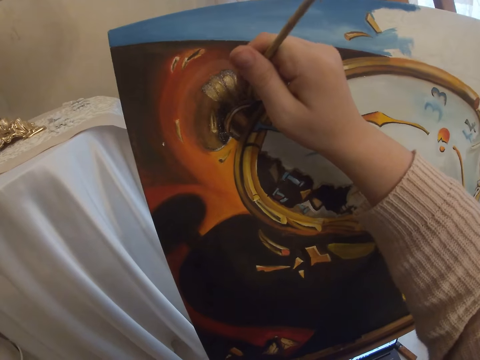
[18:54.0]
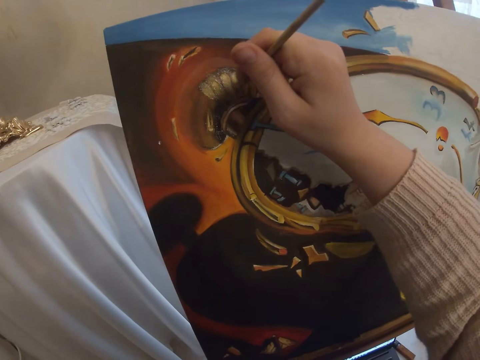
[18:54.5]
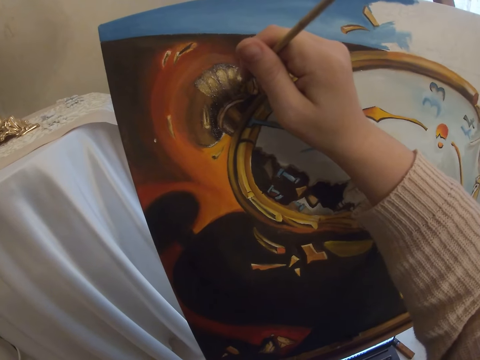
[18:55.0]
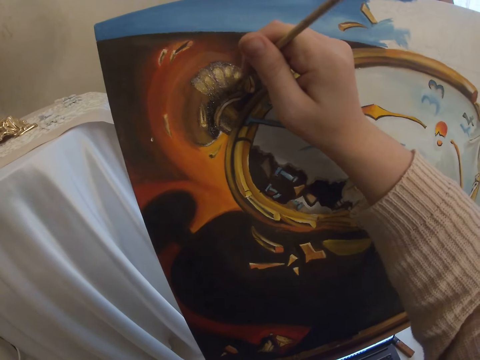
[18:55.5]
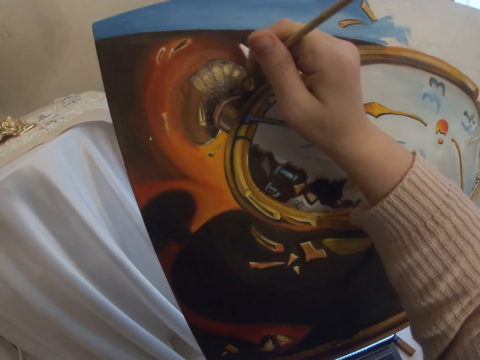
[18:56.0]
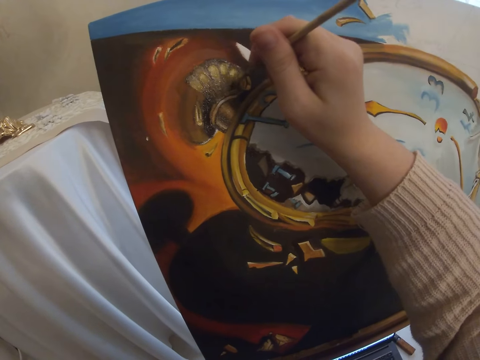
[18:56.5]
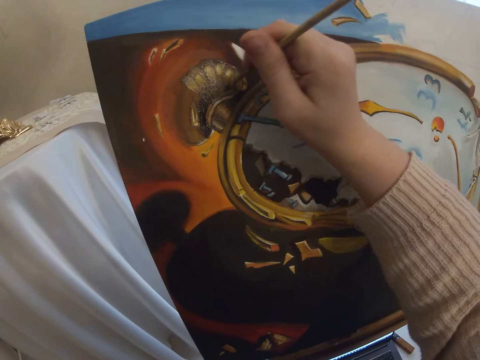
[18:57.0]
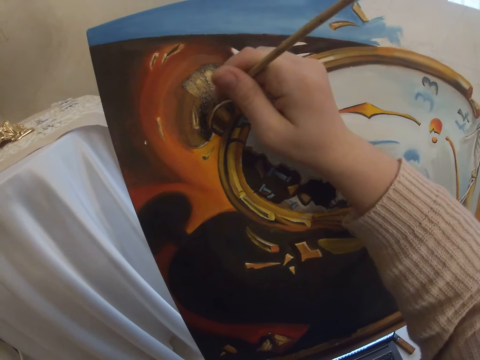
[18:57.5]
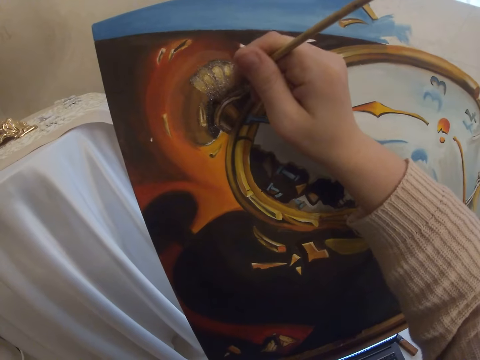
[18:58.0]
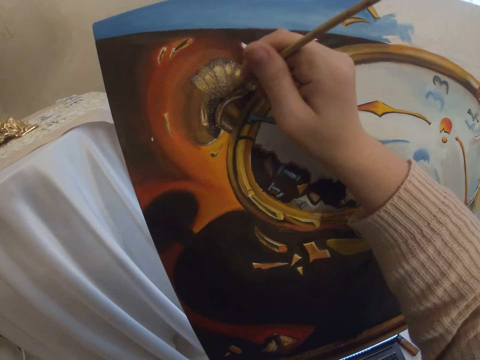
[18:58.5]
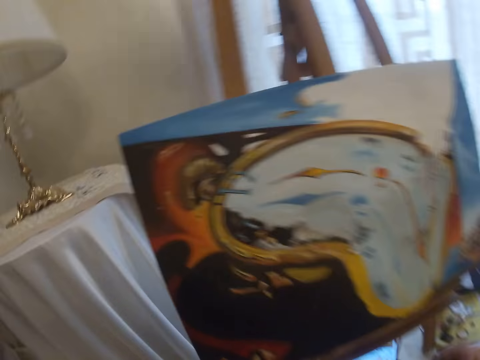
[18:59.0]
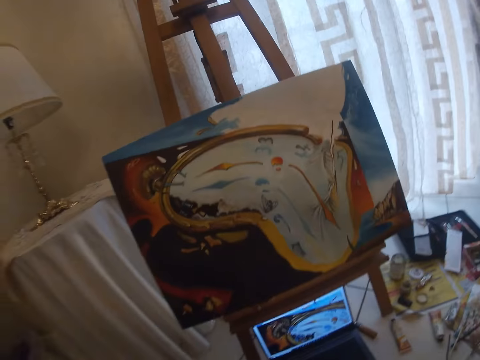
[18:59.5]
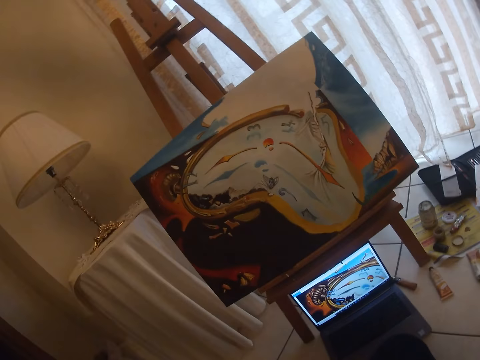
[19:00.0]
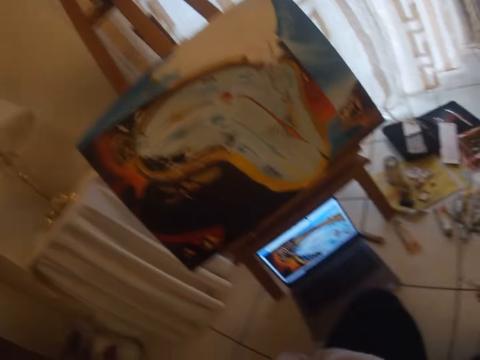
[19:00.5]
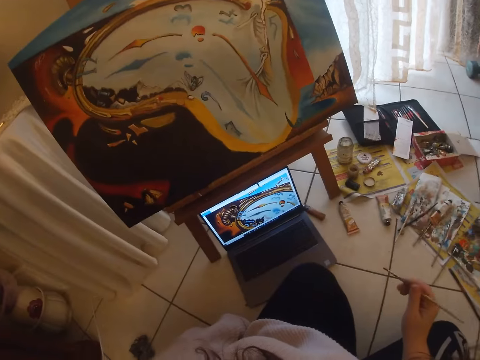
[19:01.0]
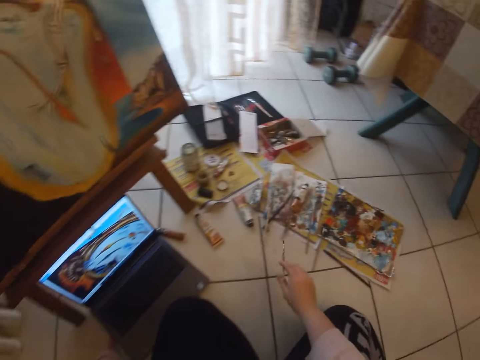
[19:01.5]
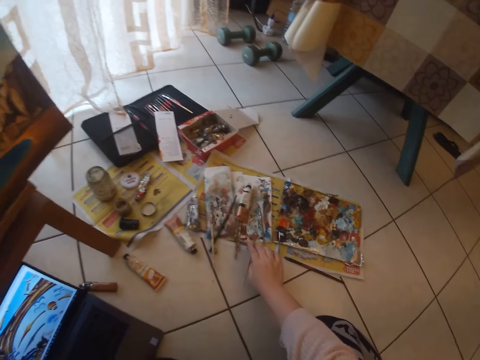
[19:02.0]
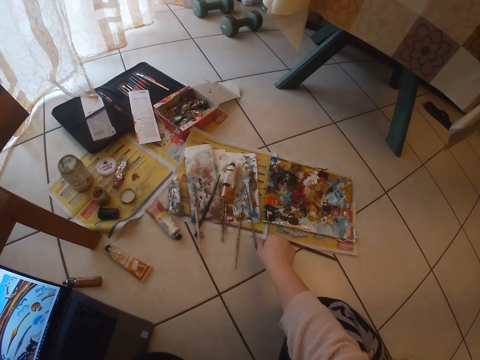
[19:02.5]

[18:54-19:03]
The camera wearer checks the screen of the laptop. She drops the brush in her right hand.

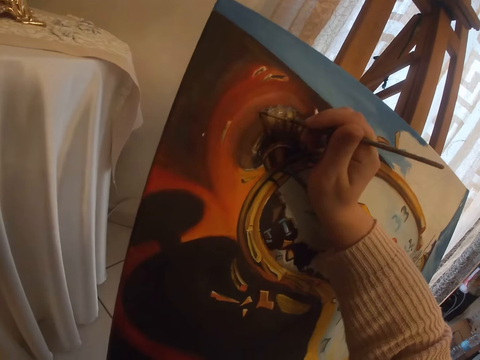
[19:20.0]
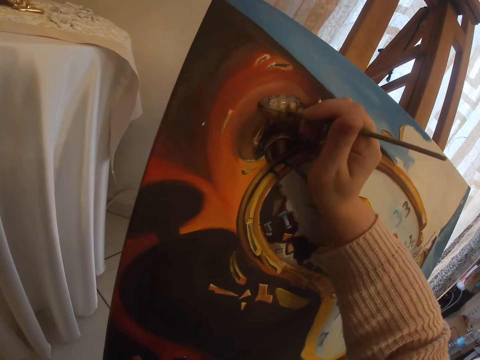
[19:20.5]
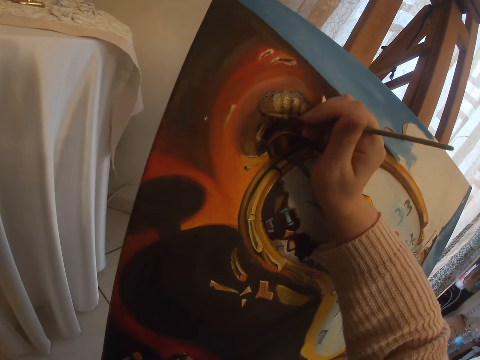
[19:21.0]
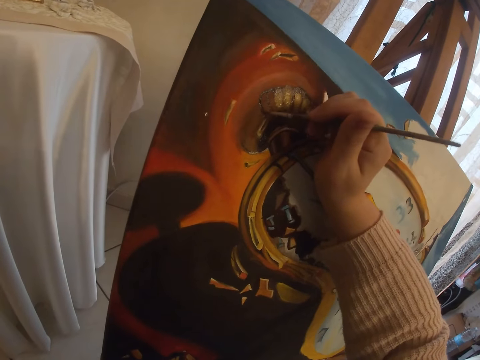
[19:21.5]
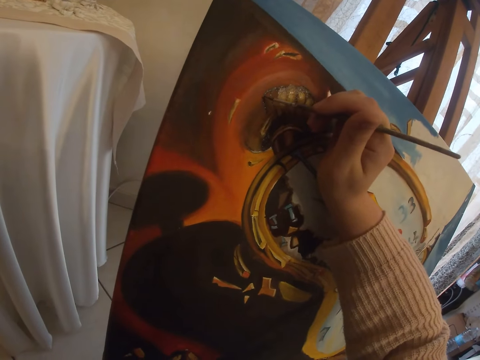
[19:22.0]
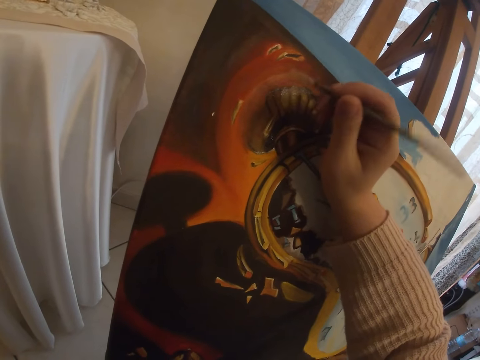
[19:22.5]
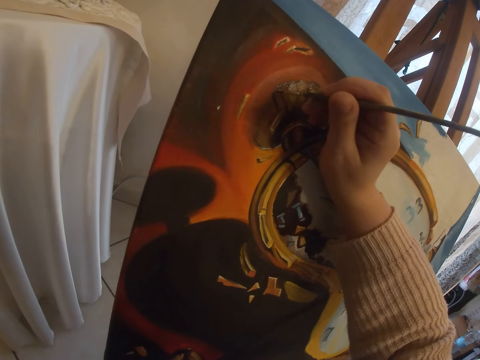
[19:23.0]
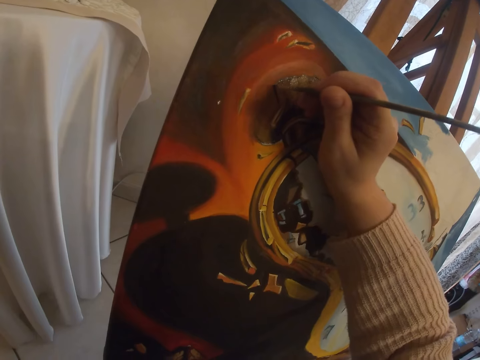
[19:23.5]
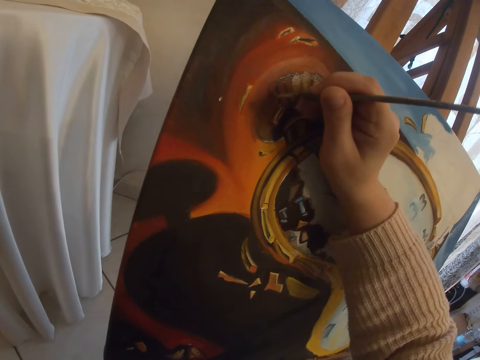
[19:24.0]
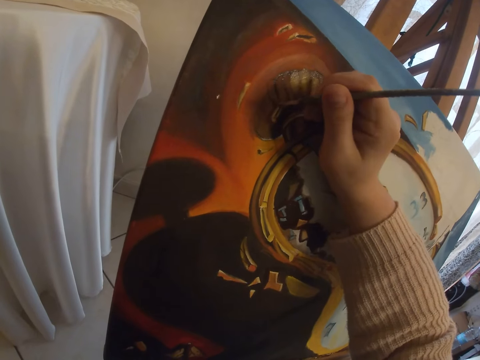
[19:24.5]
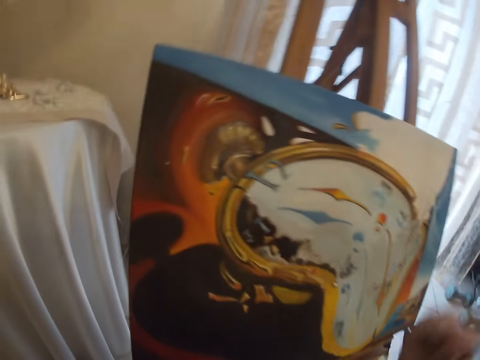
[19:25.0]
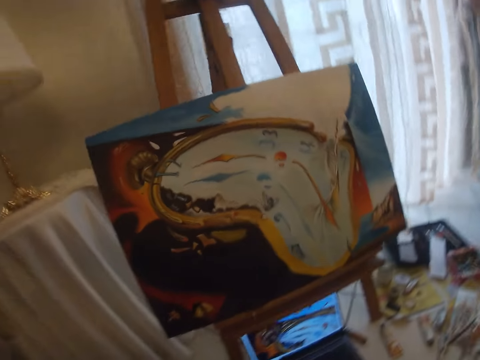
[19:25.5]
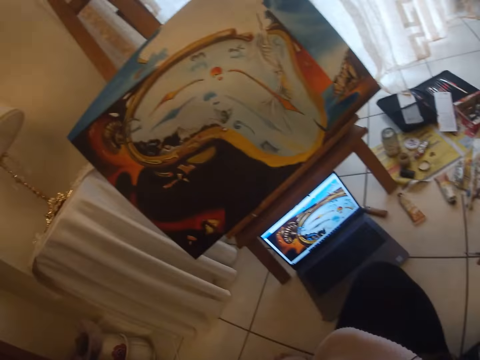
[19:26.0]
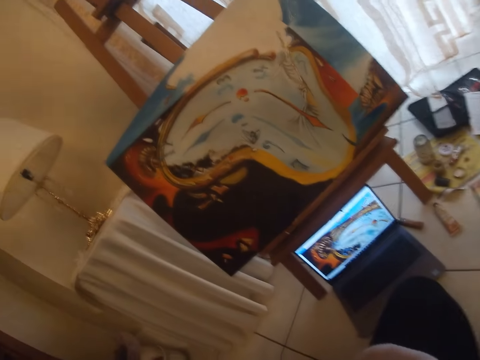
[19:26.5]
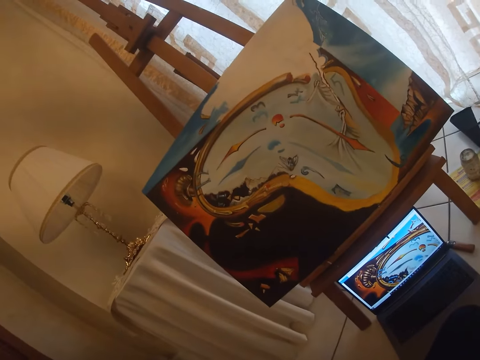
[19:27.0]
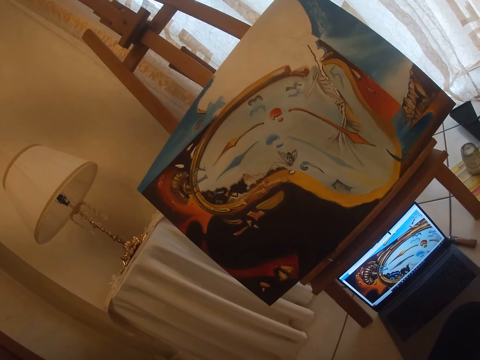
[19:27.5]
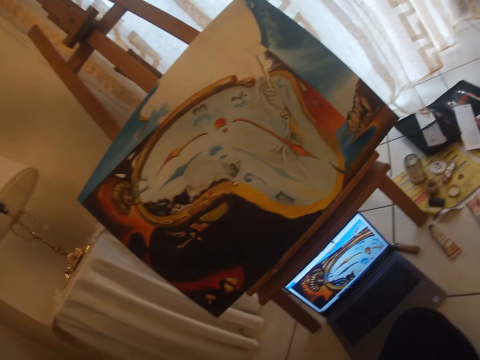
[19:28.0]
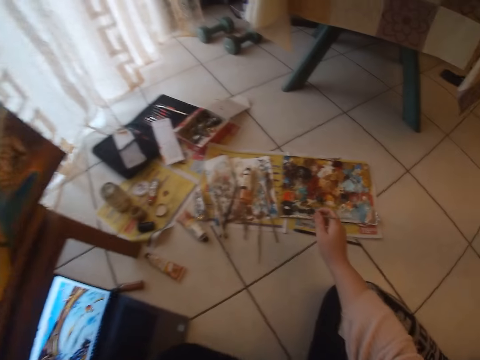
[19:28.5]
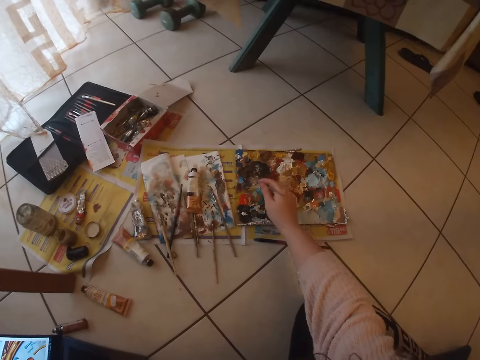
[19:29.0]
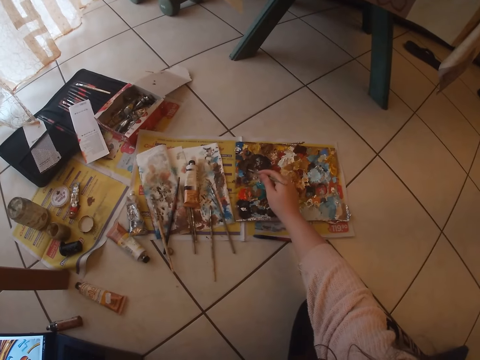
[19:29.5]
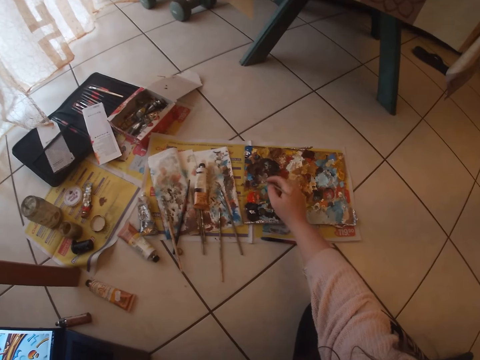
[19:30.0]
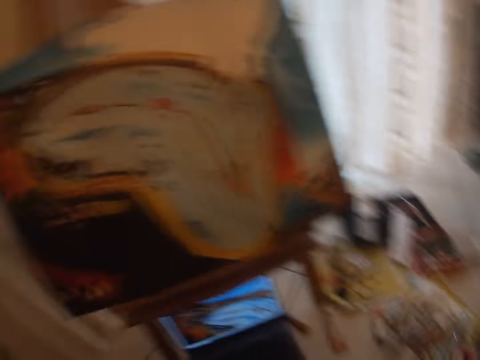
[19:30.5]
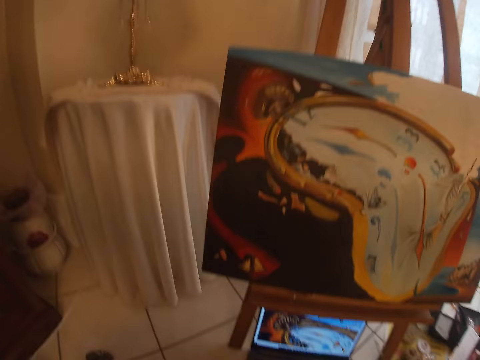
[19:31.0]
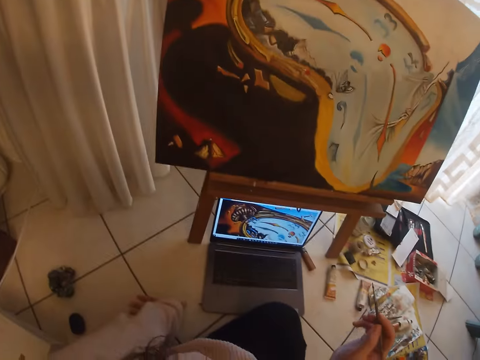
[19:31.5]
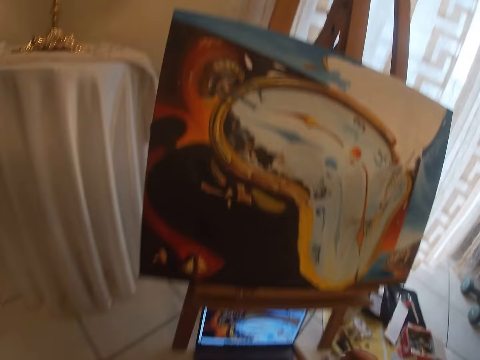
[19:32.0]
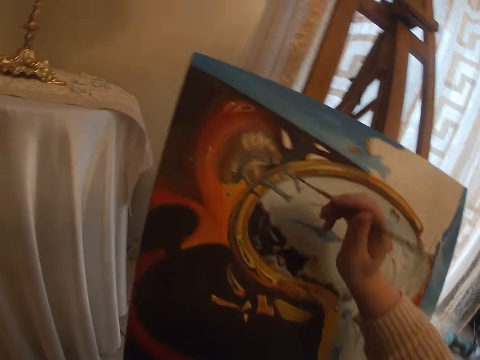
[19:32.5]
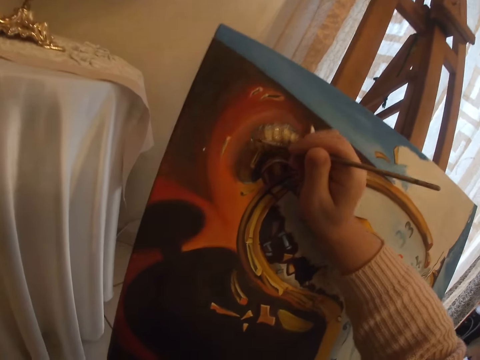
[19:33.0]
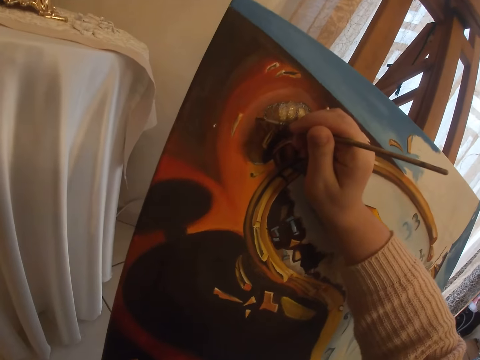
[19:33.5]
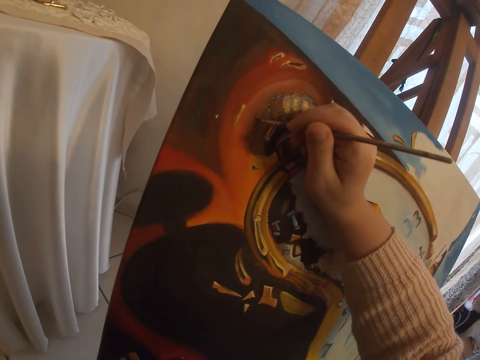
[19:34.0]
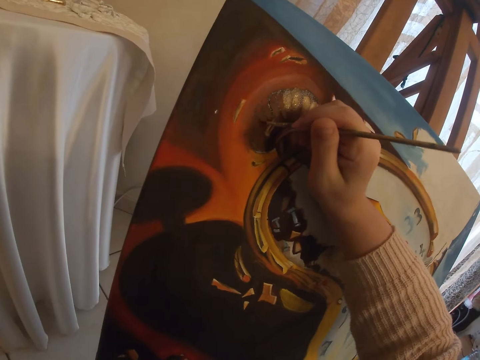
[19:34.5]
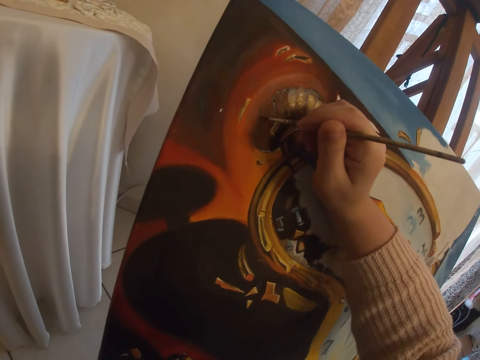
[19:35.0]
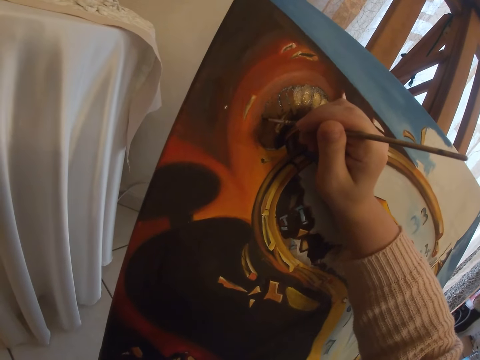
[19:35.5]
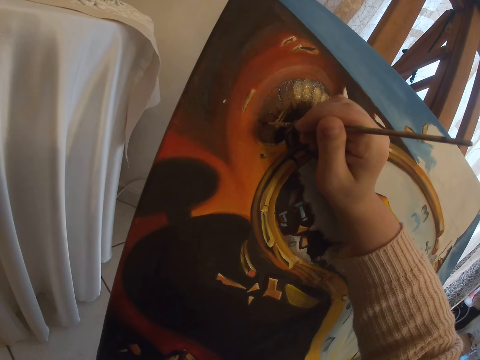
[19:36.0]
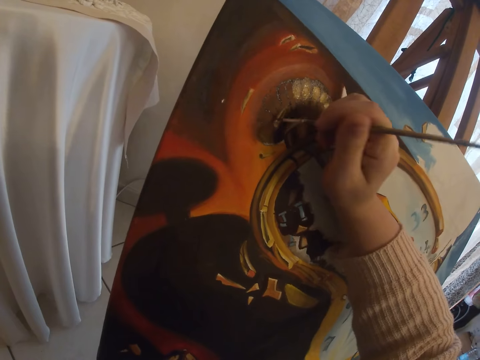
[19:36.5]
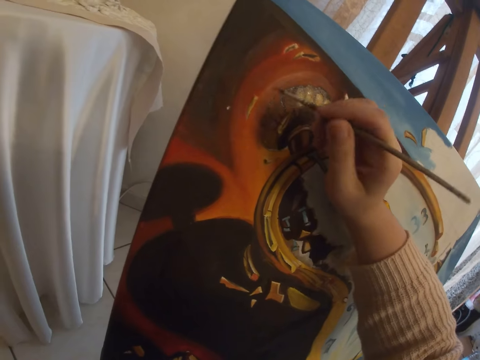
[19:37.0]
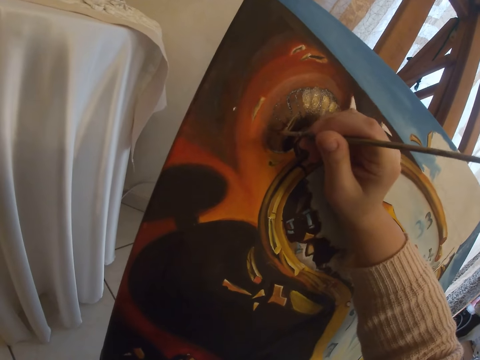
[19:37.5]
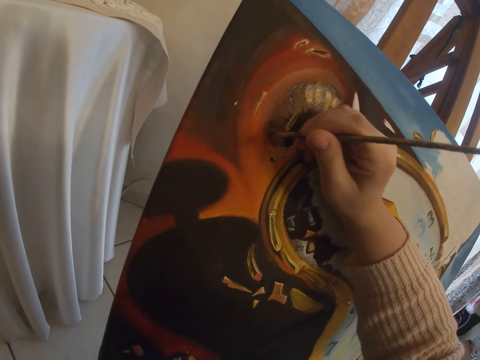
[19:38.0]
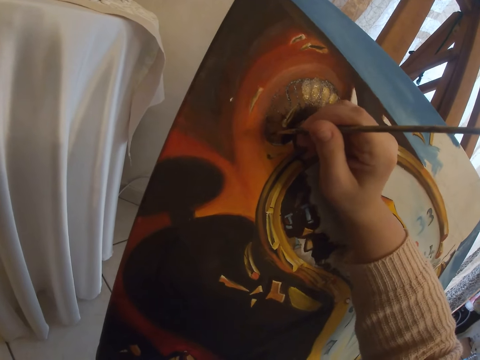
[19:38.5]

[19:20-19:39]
The camera wearer paints with the brush in her right hand the art on the canvas. She checks the screen of the laptop. She picks paint from the paint board with the brush in her right hand. She checks the screen of the laptop. She paints with the brush in her right hand the art on the canvas.
